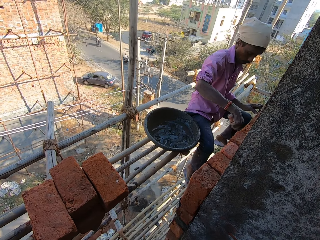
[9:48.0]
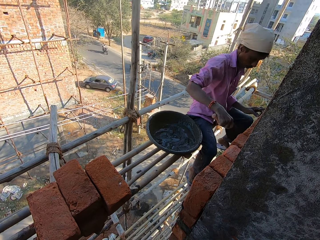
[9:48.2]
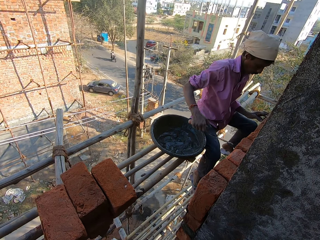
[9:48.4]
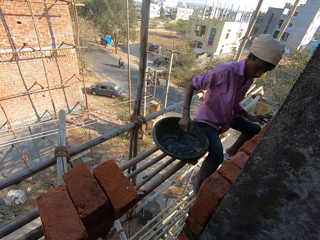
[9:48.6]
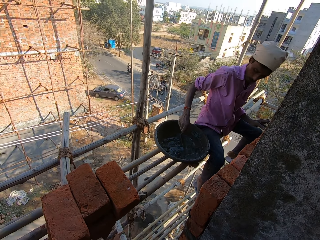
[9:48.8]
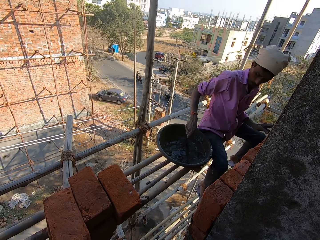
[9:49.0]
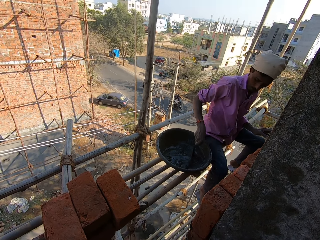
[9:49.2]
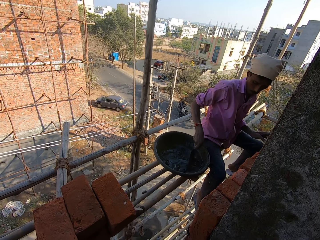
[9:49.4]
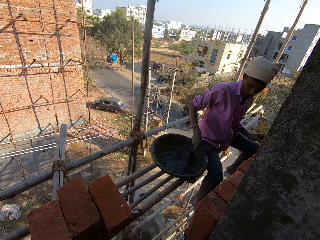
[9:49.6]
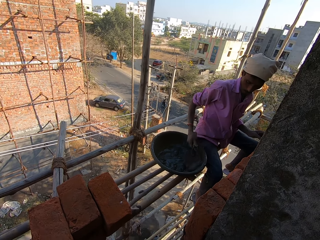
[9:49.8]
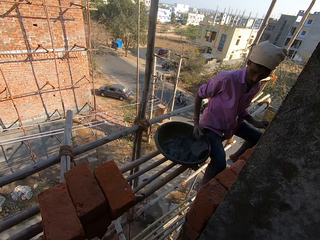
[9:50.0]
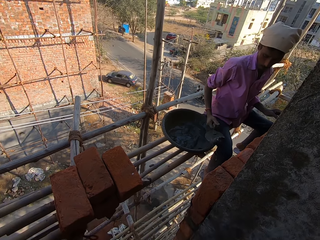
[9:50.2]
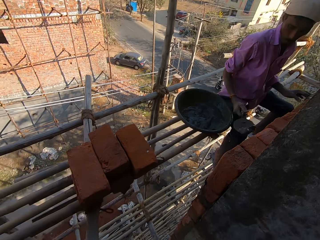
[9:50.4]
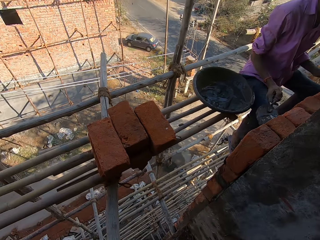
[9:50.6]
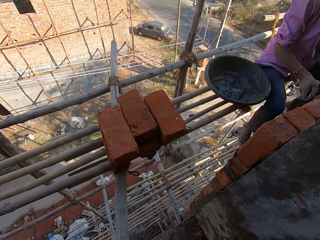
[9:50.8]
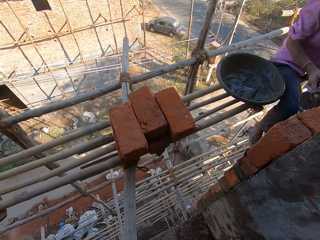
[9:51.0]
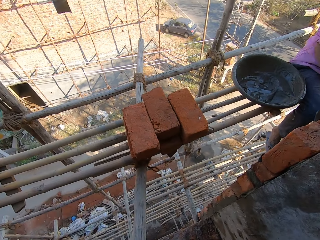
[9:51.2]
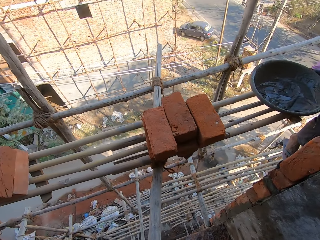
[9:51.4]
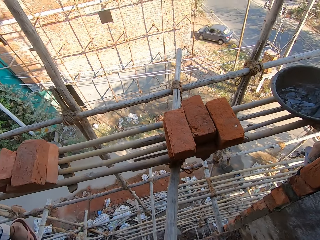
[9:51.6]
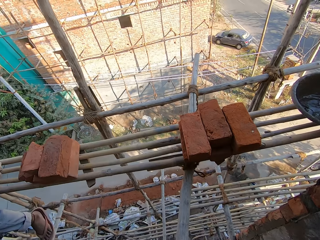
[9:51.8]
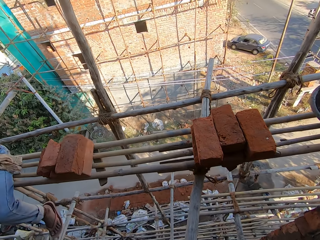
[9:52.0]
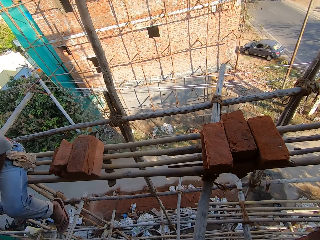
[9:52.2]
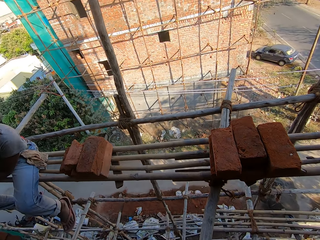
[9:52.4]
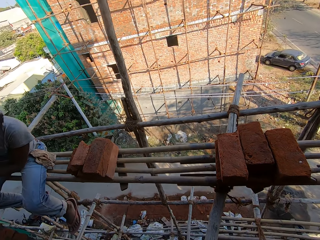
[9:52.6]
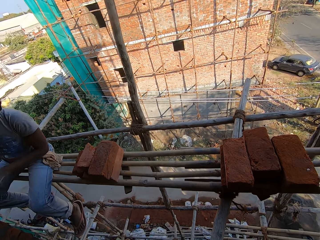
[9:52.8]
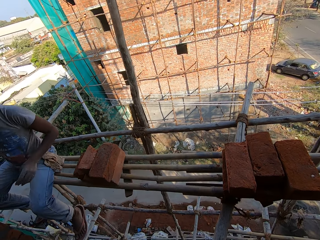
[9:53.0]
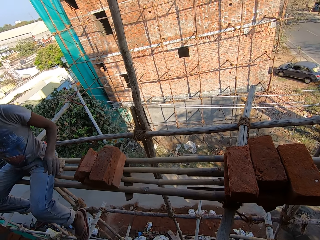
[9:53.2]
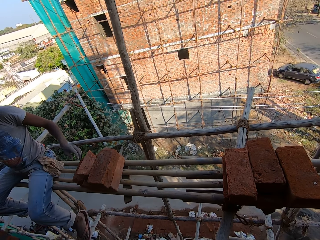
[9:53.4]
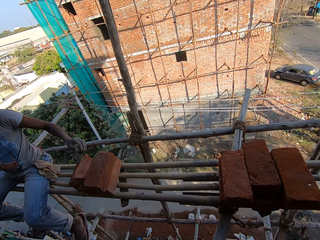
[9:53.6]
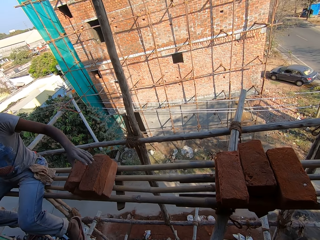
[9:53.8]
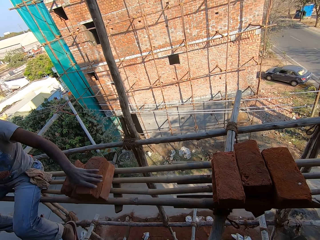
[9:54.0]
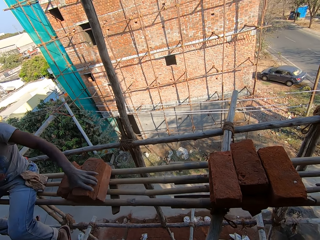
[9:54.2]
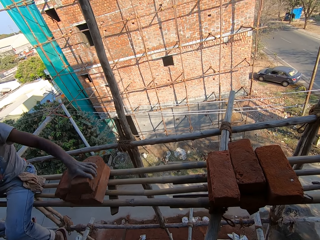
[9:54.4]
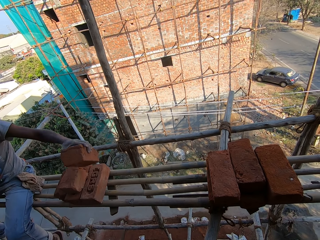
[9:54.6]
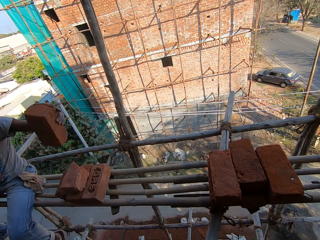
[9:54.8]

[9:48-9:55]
The camera wearer talks to a man.

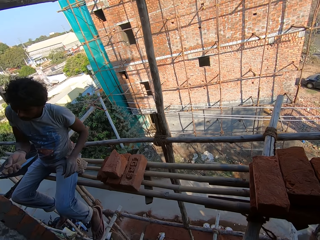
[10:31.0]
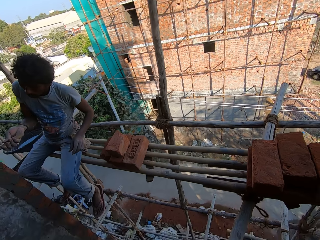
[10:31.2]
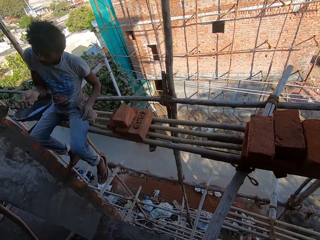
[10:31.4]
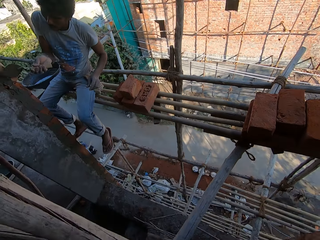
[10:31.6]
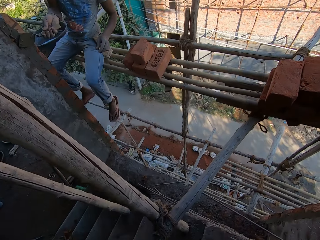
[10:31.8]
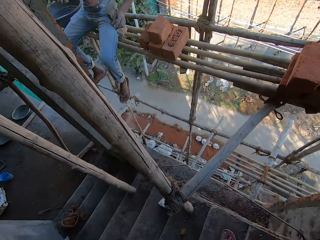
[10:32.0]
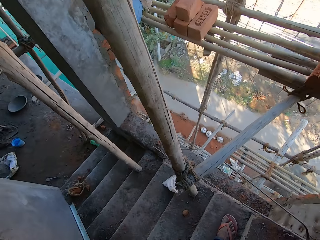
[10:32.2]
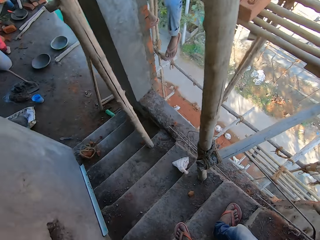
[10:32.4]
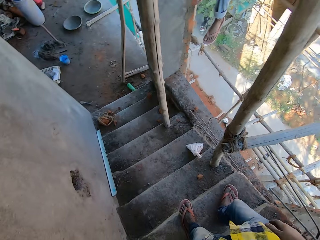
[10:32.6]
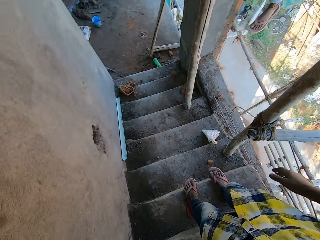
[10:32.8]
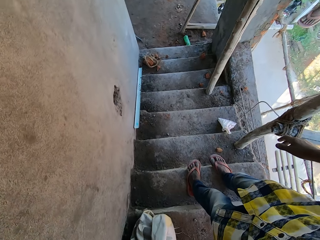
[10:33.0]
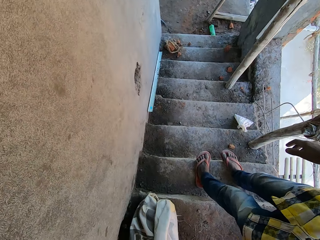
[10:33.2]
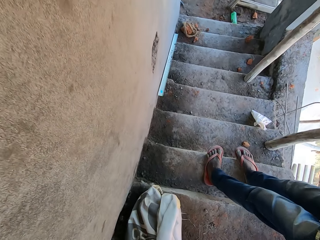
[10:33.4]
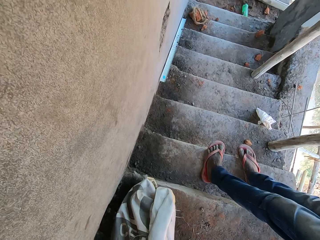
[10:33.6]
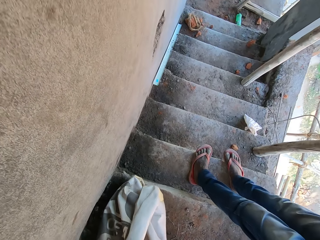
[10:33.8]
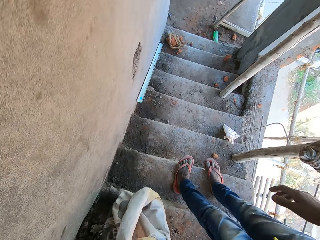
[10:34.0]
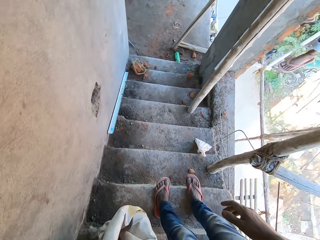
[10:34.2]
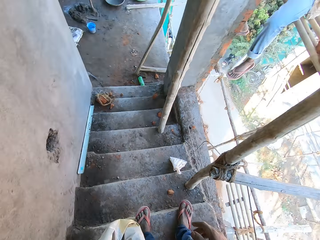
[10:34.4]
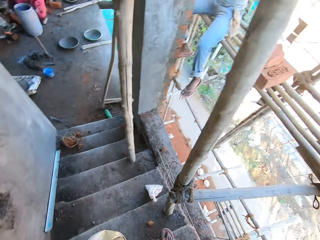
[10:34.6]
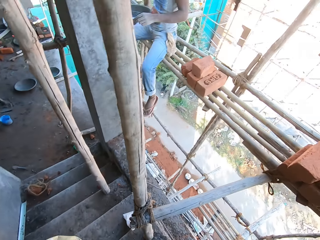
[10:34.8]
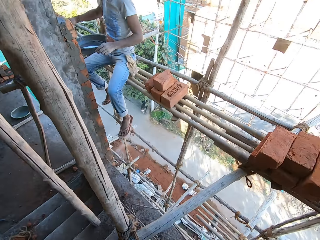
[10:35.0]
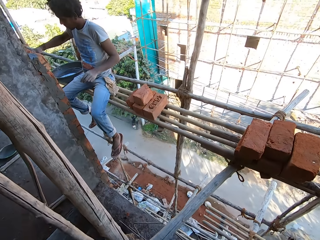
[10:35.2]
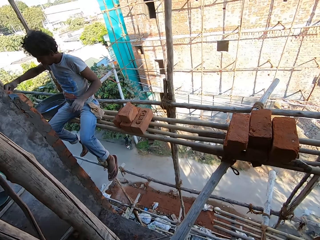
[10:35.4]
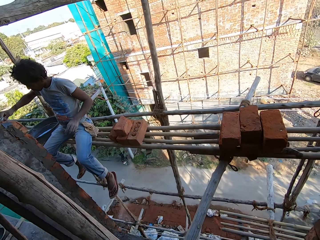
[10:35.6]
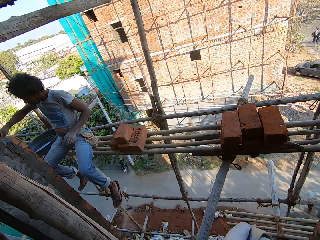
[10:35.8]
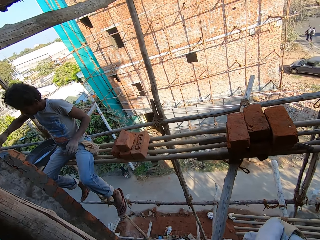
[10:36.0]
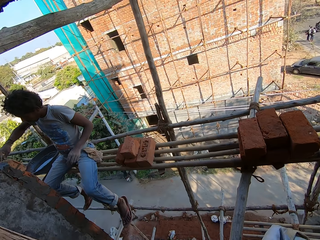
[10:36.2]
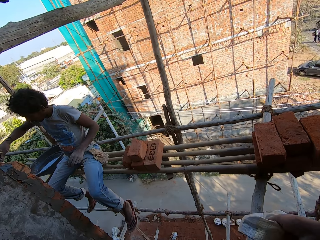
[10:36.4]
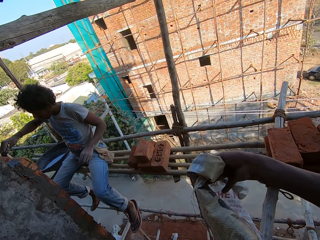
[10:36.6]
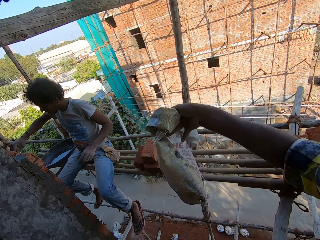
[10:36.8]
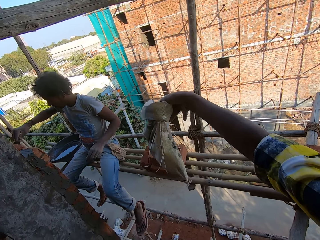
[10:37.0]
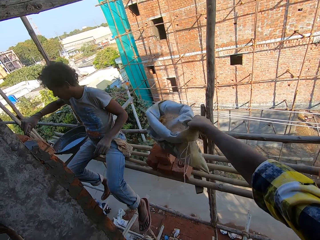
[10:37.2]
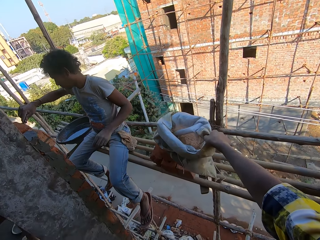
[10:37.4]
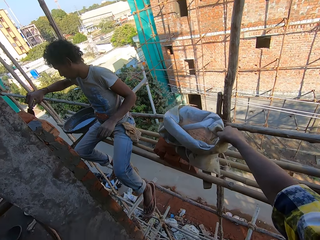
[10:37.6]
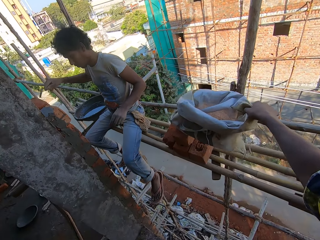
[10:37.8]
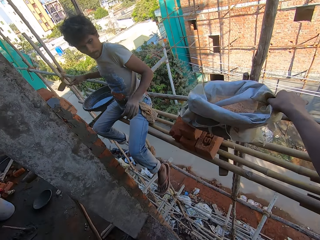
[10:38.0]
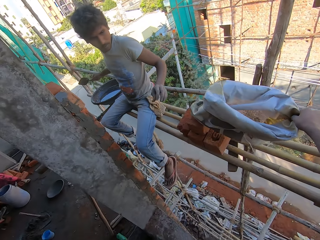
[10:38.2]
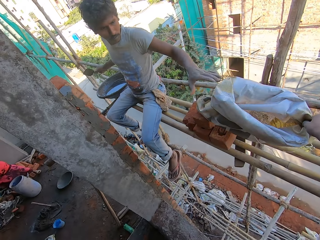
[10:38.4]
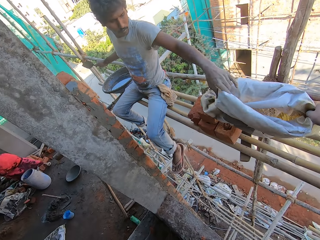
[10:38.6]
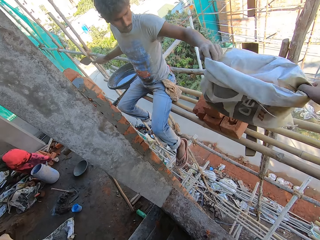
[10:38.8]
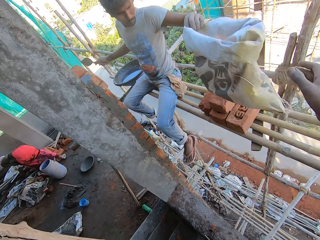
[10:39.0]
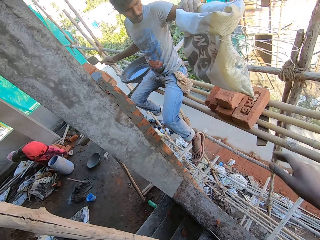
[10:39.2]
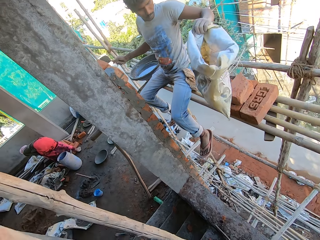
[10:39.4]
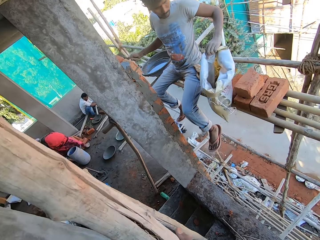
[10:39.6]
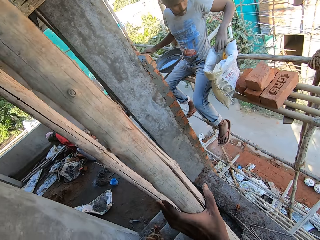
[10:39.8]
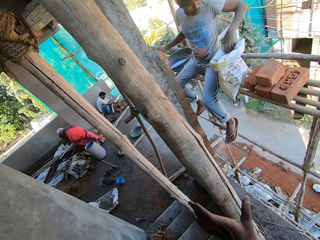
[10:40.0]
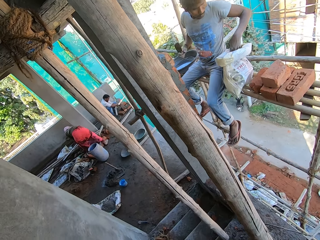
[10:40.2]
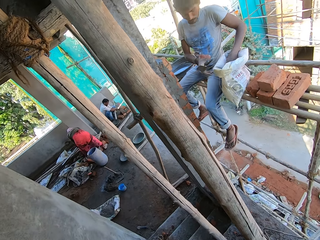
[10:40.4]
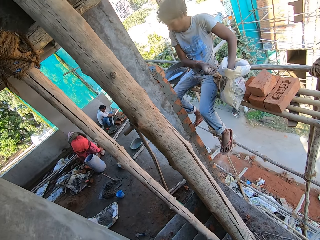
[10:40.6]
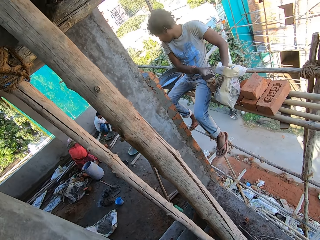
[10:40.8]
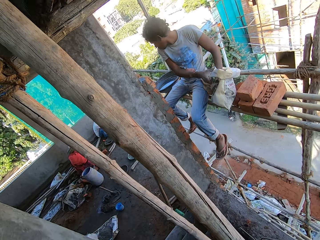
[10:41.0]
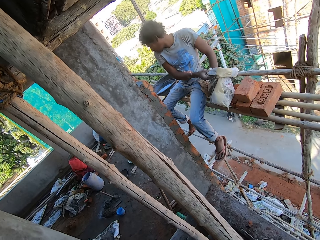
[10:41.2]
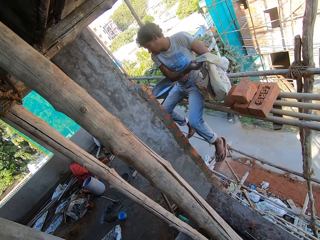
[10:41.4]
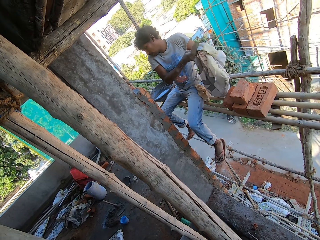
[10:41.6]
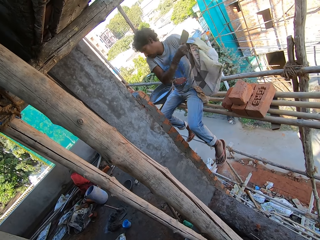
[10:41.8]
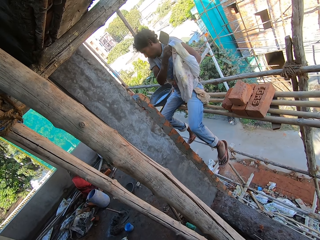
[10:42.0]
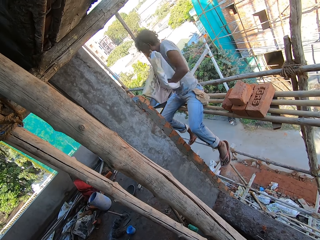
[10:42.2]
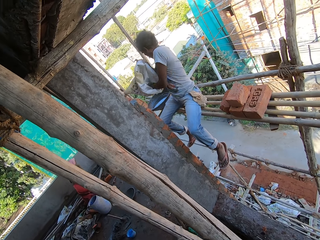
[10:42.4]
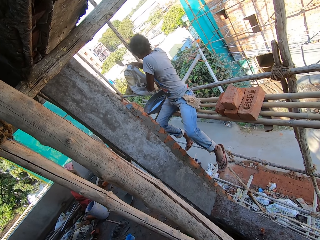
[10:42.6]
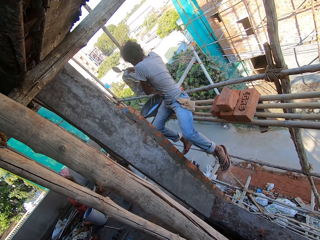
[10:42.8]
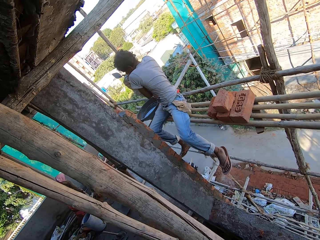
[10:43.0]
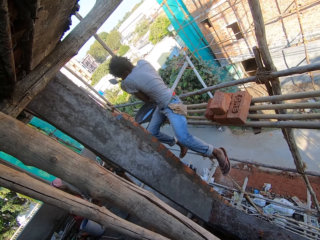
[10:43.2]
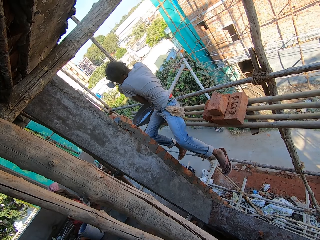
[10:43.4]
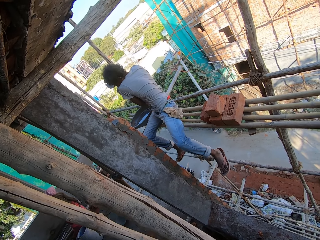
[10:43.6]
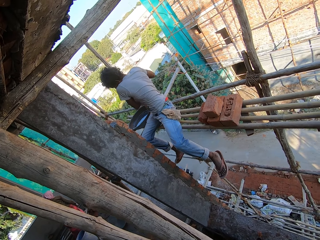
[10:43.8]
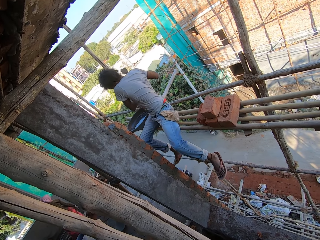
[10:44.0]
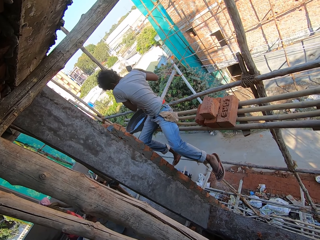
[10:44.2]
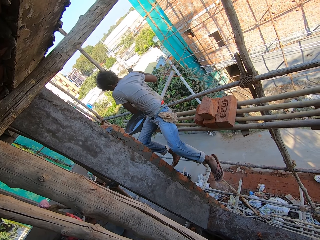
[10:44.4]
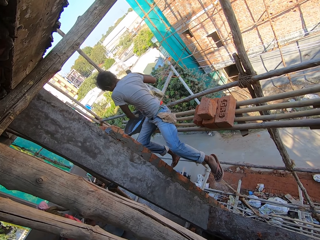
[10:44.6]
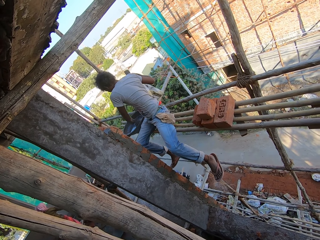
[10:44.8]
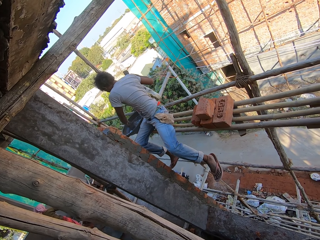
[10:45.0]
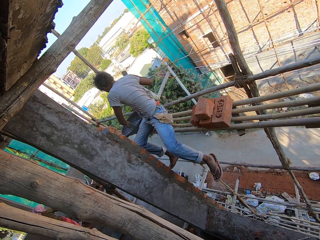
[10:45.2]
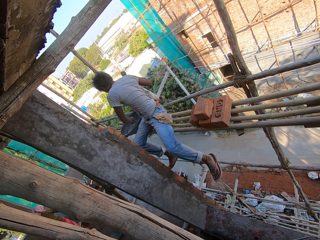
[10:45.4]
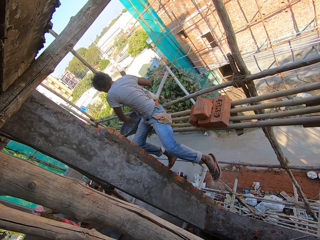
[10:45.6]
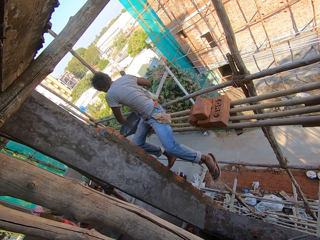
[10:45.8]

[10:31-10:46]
The camera wearer puts the hand down. They climb down the stairs. They lift up a packet of cement. They give the packet of cement to a man.
